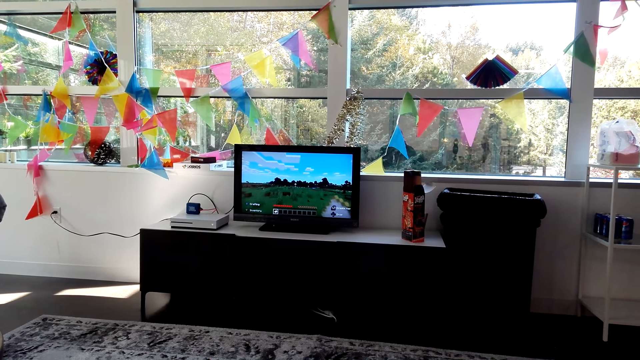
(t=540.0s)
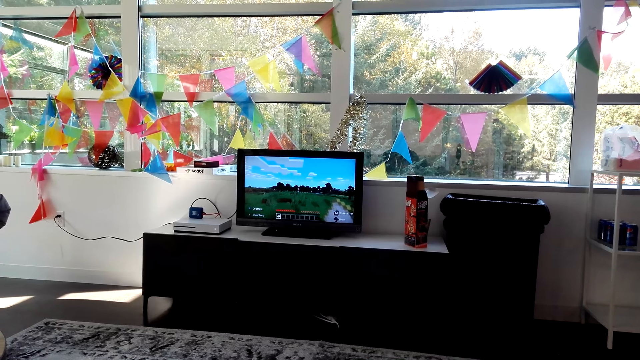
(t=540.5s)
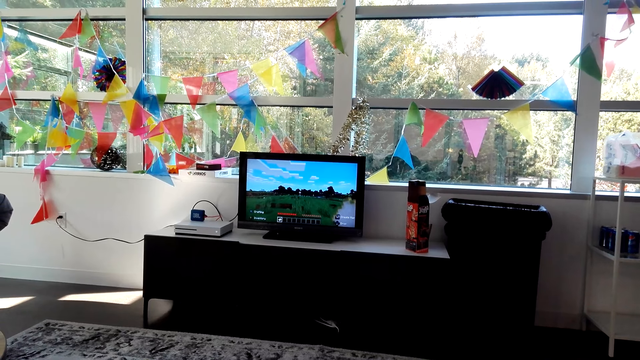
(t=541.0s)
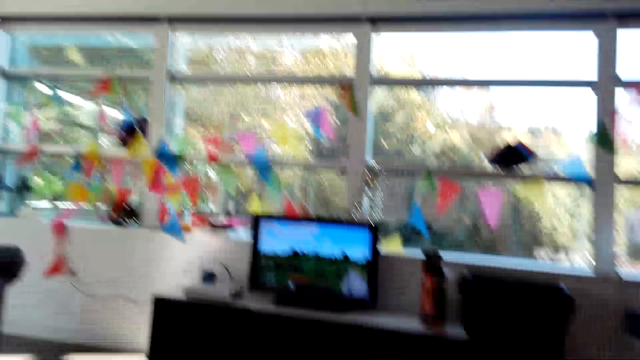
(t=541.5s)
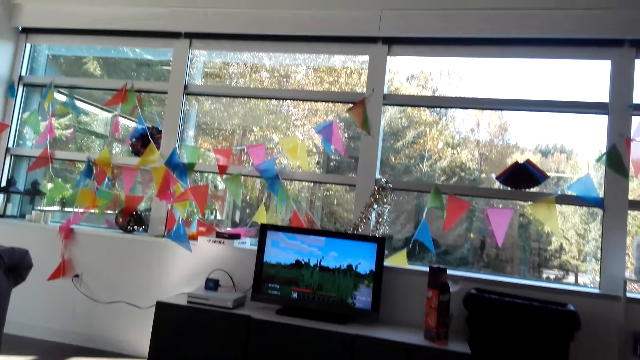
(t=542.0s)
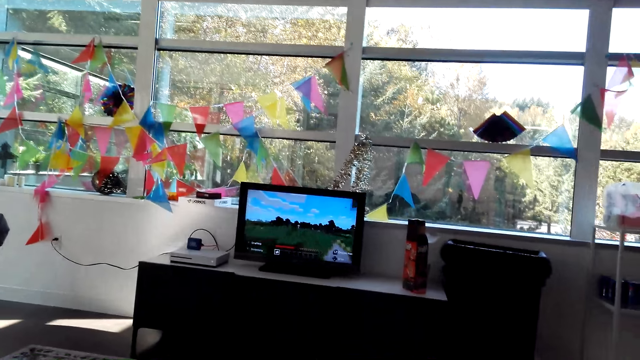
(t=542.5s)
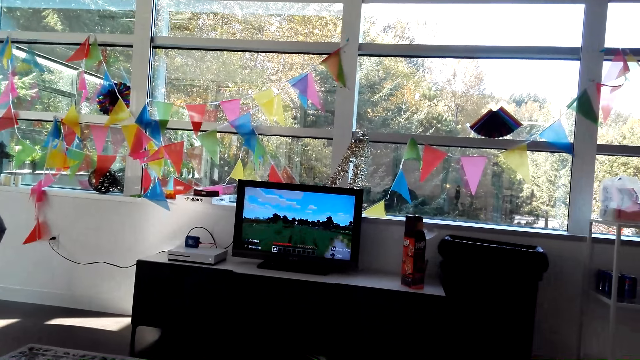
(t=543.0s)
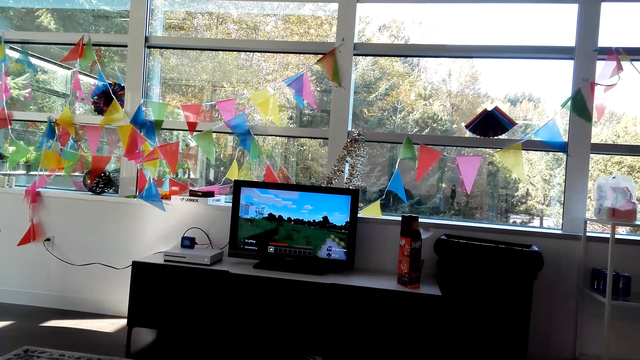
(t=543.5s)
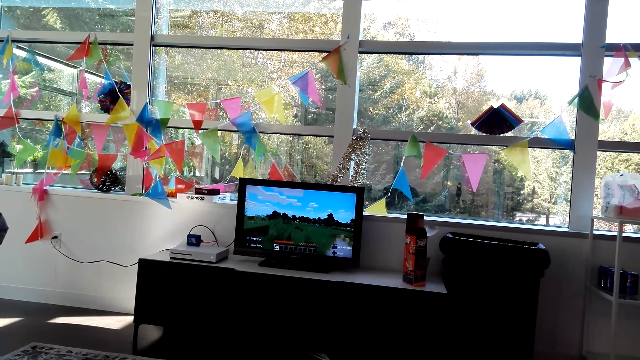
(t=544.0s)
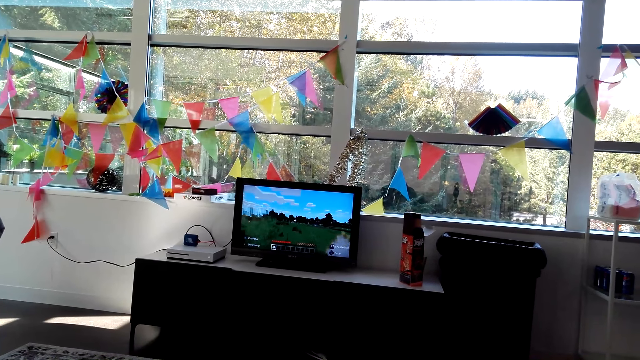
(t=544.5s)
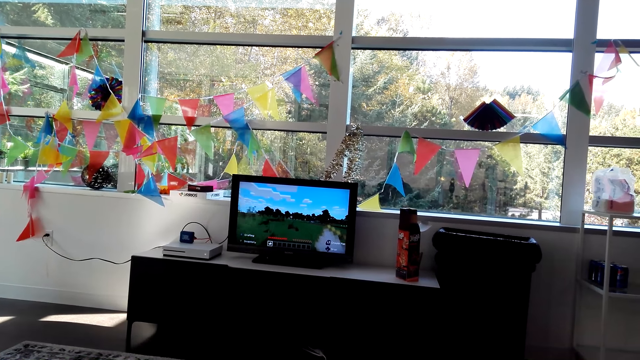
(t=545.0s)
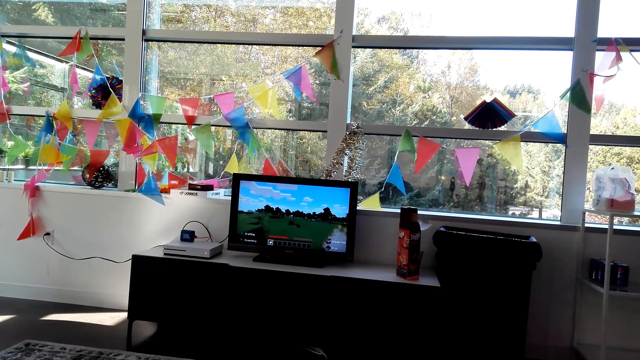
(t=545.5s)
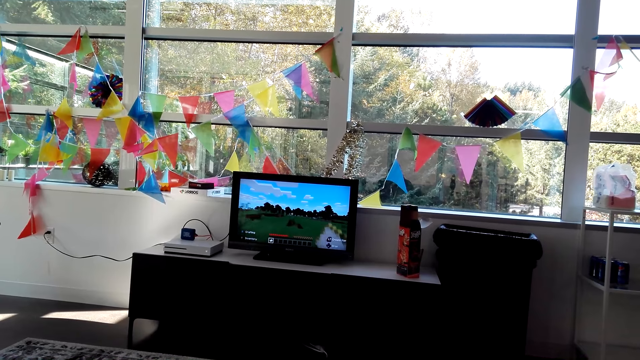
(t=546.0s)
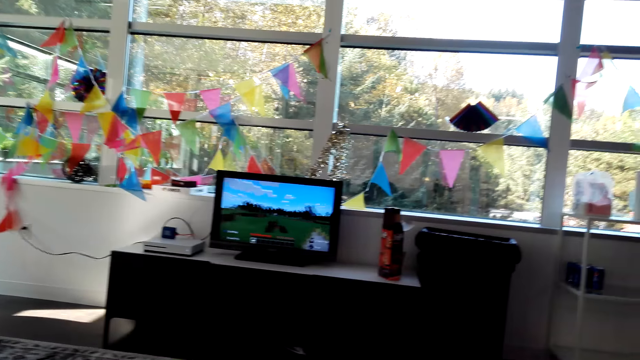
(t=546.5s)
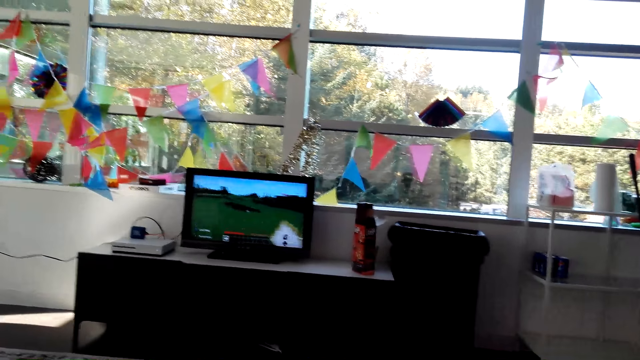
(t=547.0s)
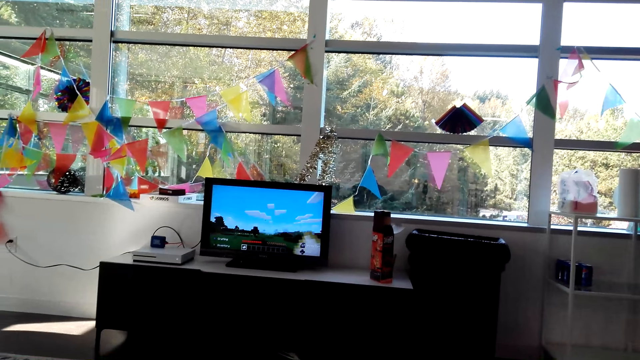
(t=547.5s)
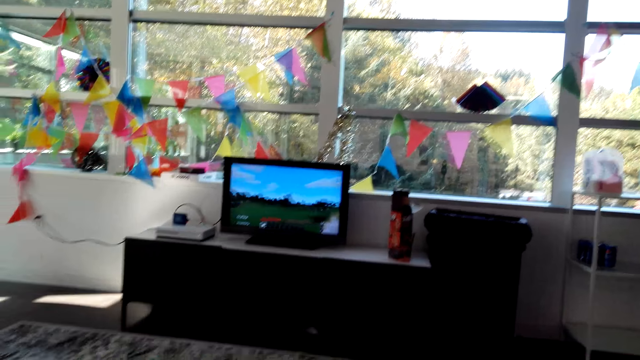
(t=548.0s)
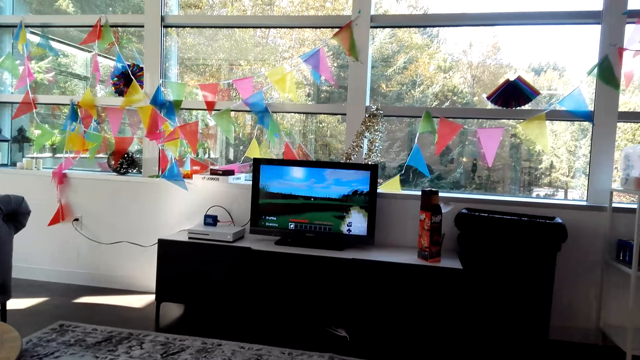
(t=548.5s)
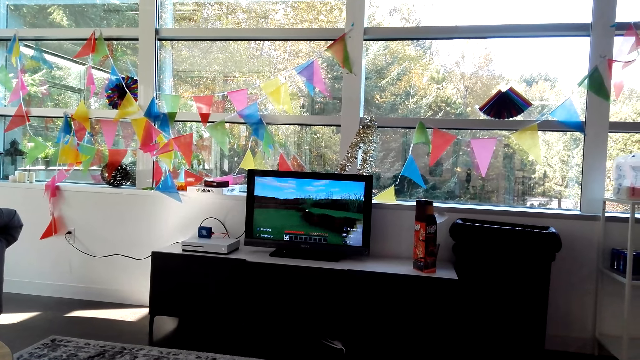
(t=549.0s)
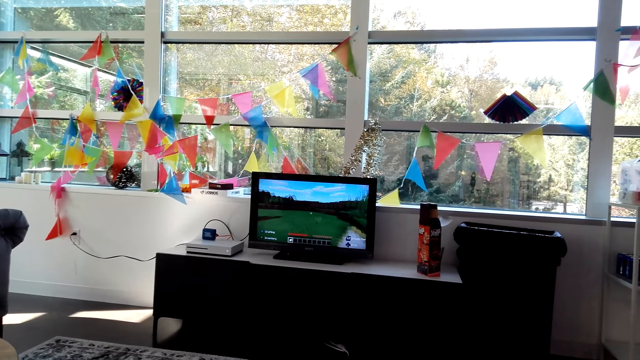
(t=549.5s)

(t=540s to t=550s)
The camera wearer dialogues with the person. They play the video game on the TV.

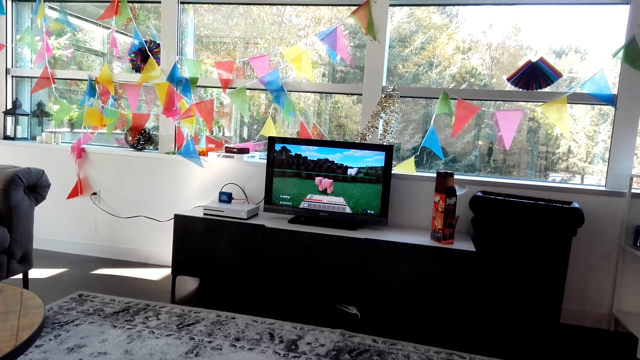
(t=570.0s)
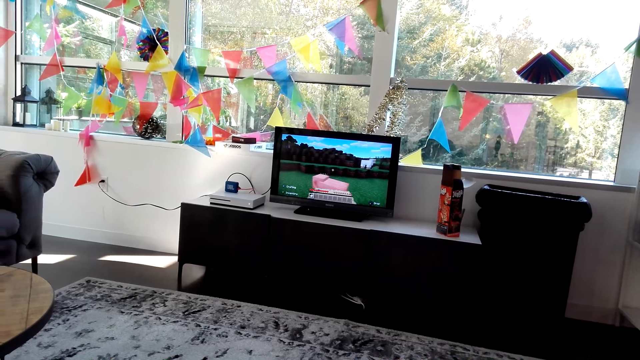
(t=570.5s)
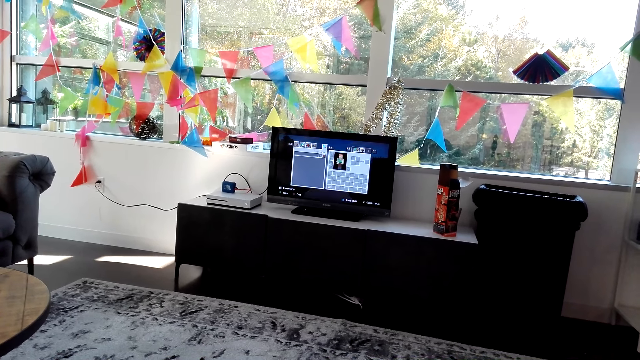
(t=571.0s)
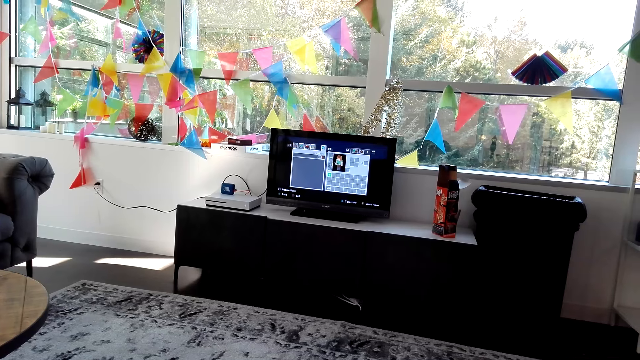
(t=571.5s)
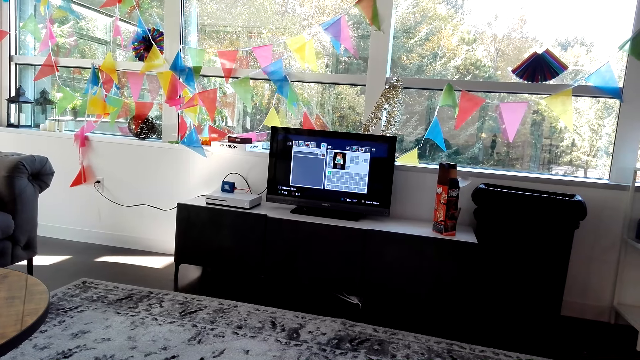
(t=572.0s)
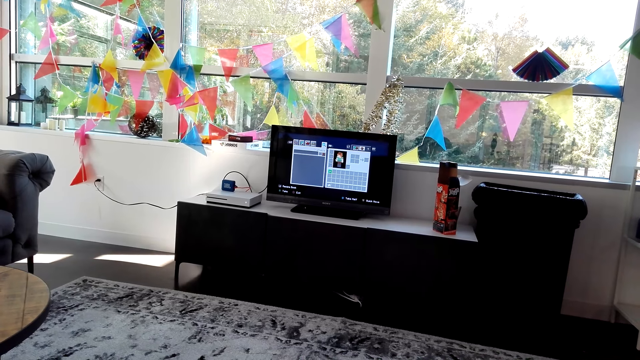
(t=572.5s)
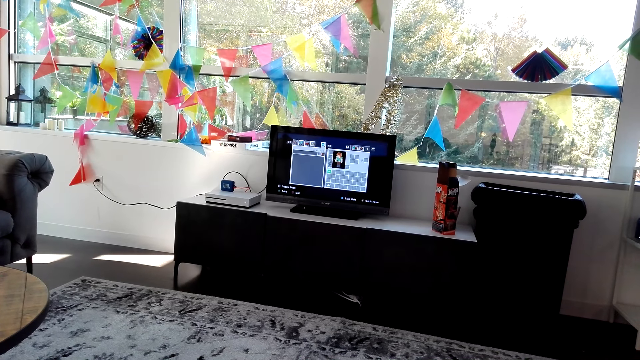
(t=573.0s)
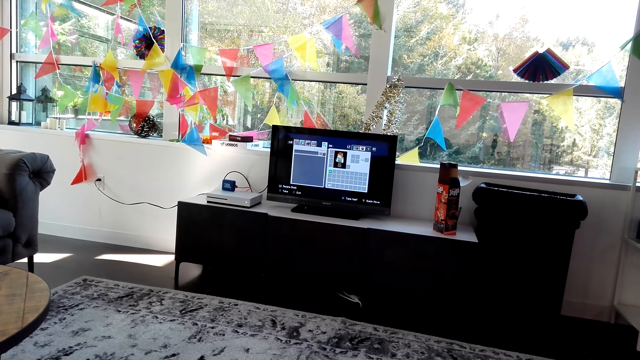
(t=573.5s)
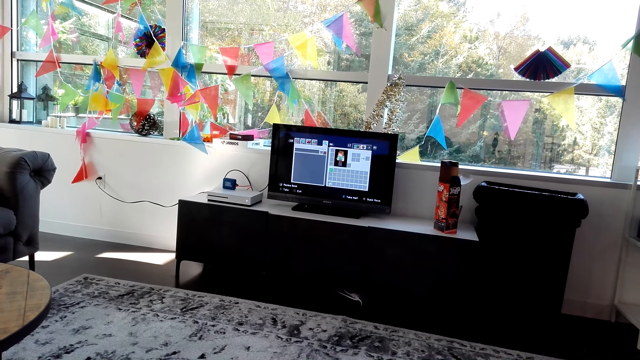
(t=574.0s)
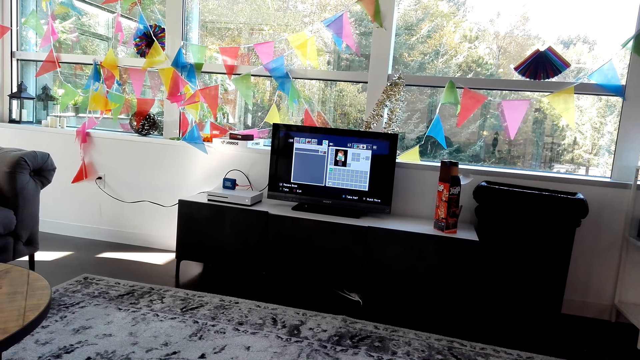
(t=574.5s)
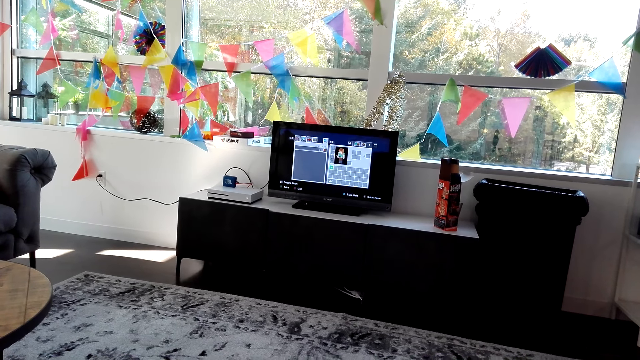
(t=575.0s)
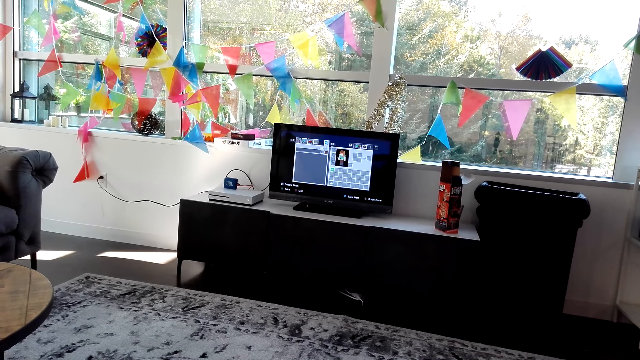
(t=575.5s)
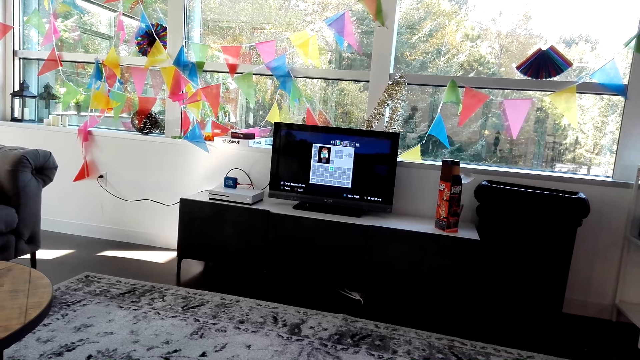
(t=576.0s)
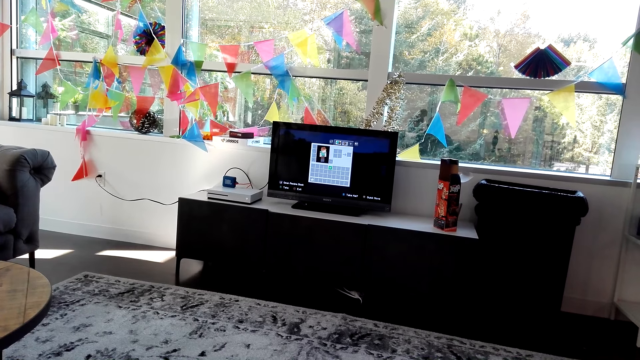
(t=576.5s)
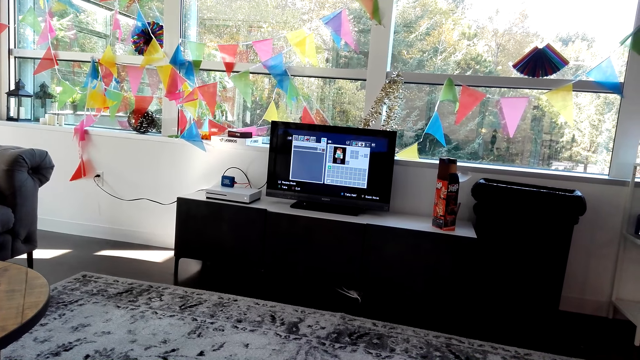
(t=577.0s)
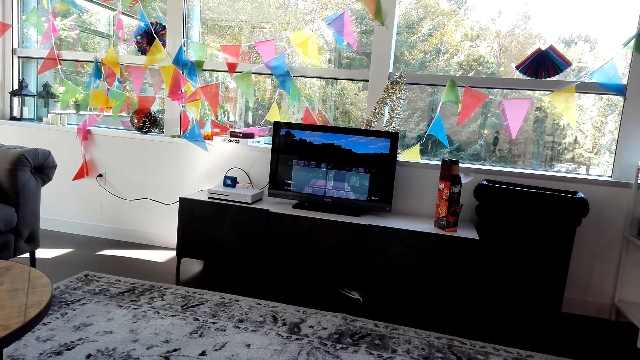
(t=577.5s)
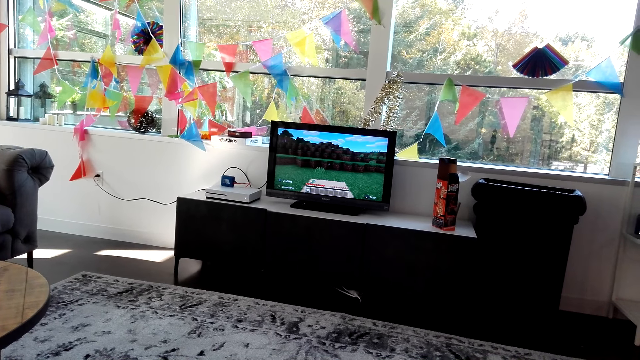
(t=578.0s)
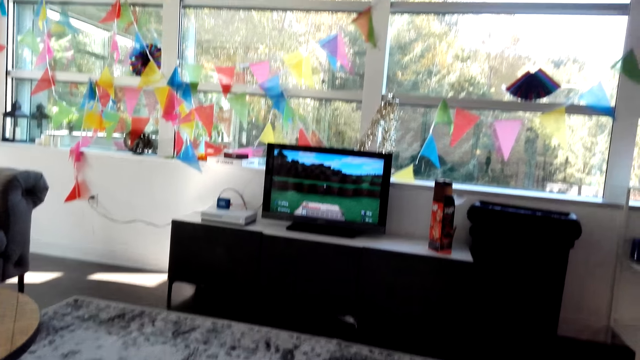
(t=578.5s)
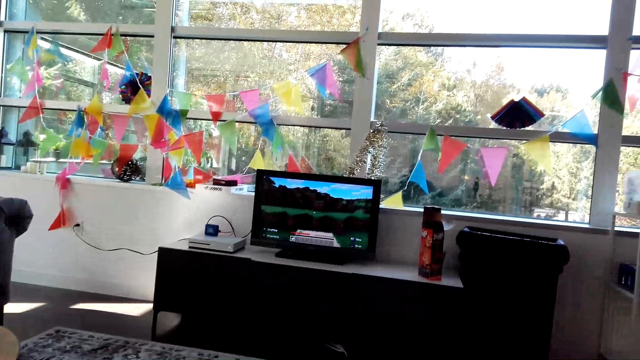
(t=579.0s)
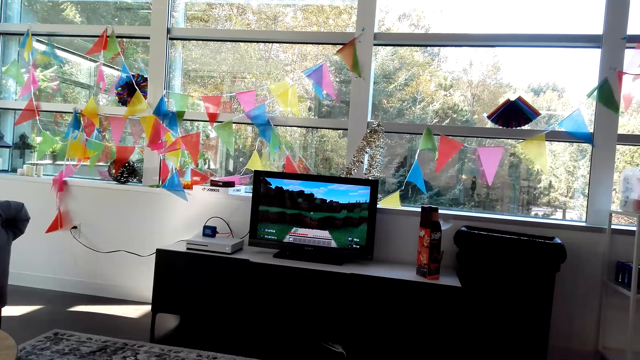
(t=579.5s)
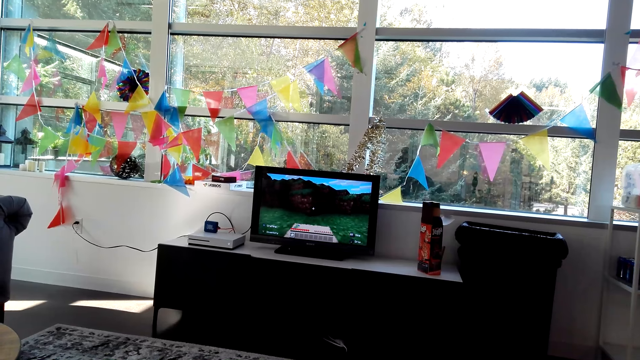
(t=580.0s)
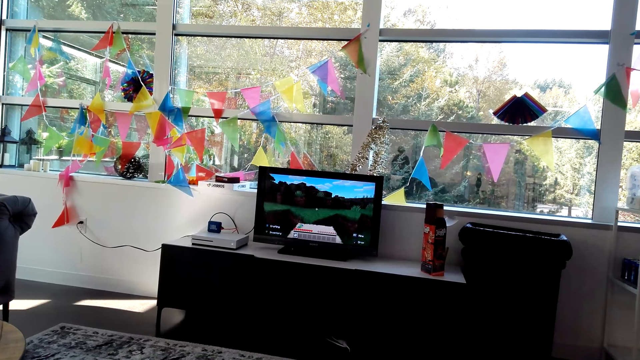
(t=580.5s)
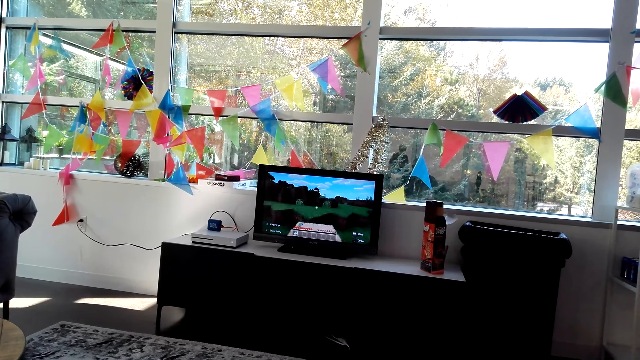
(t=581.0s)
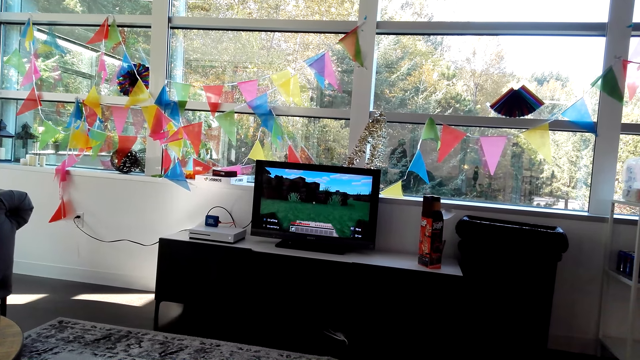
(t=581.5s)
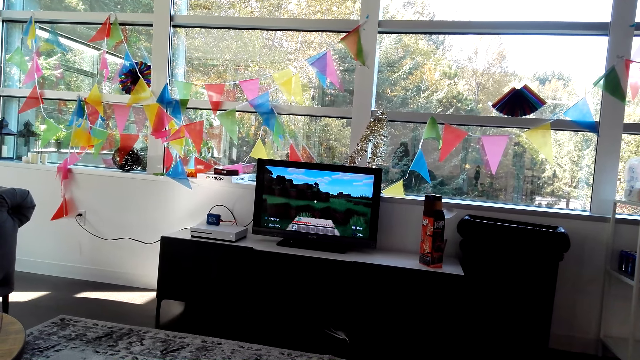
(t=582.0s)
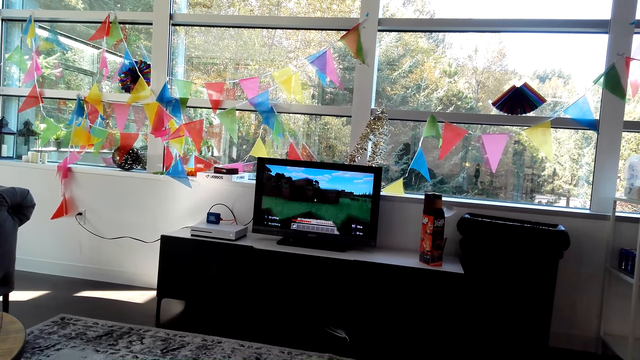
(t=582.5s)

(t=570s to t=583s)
The camera wearer presses on the game controls. They play a game on the TV. They dialogue with another person.
